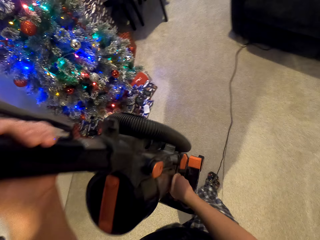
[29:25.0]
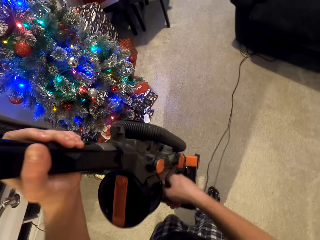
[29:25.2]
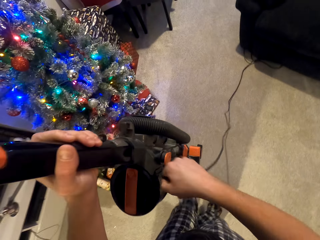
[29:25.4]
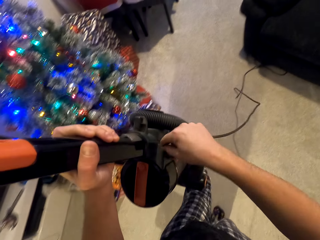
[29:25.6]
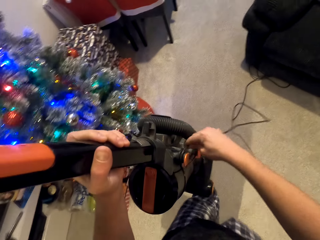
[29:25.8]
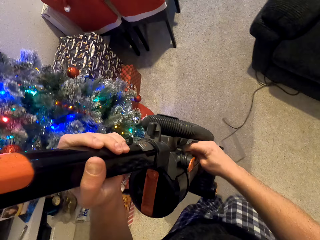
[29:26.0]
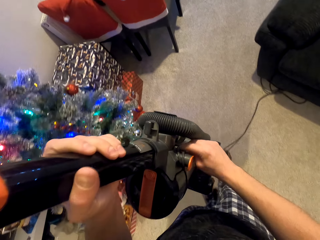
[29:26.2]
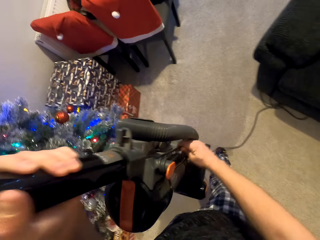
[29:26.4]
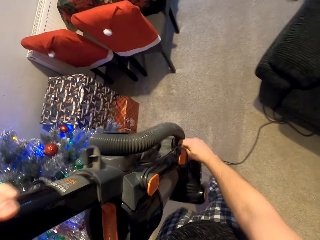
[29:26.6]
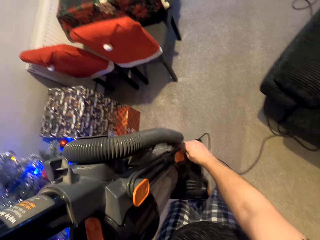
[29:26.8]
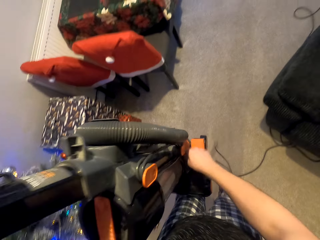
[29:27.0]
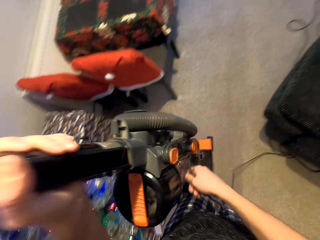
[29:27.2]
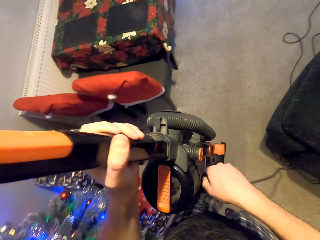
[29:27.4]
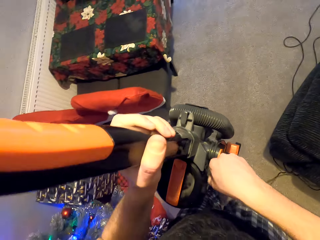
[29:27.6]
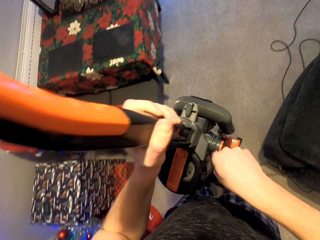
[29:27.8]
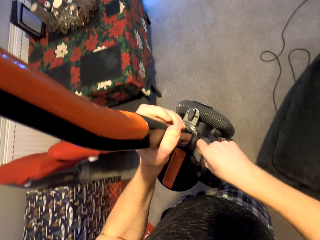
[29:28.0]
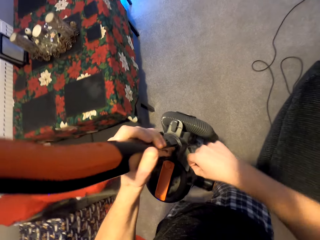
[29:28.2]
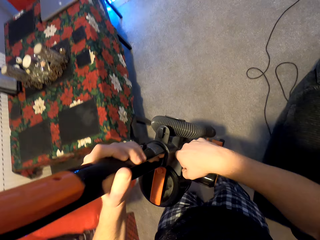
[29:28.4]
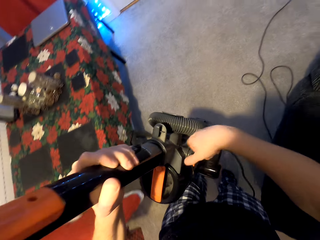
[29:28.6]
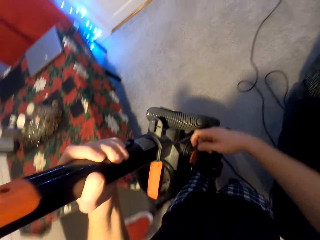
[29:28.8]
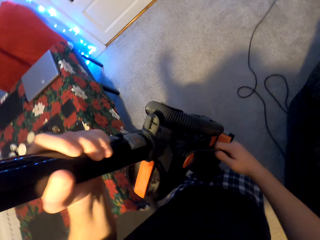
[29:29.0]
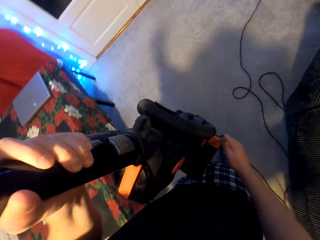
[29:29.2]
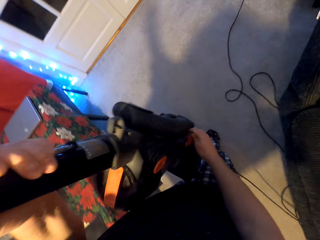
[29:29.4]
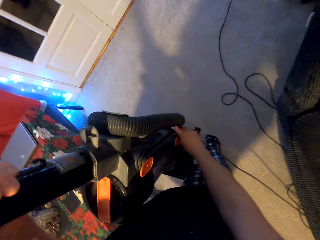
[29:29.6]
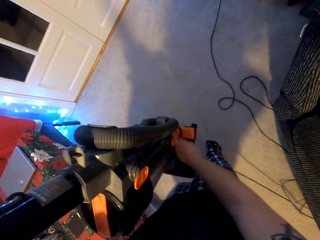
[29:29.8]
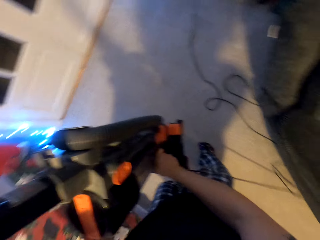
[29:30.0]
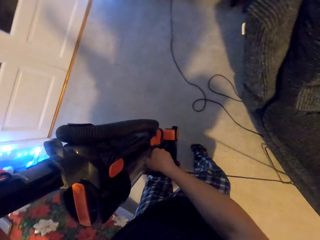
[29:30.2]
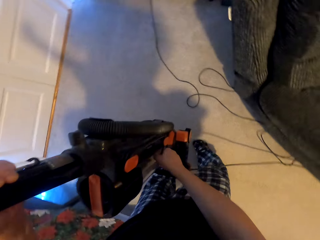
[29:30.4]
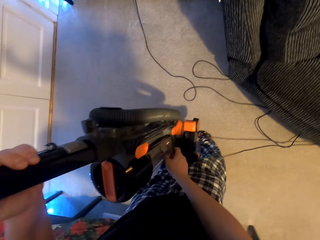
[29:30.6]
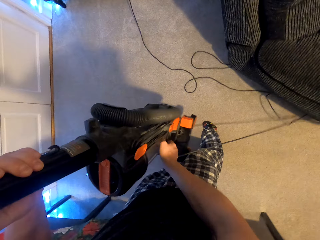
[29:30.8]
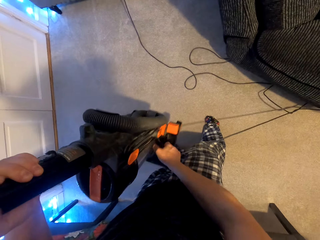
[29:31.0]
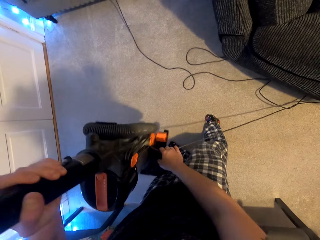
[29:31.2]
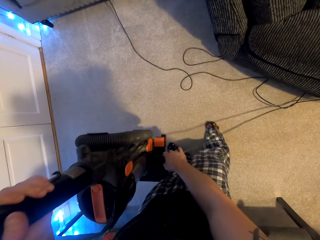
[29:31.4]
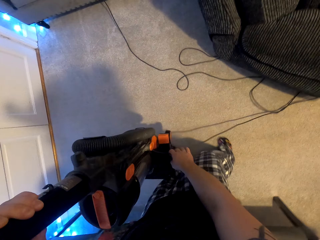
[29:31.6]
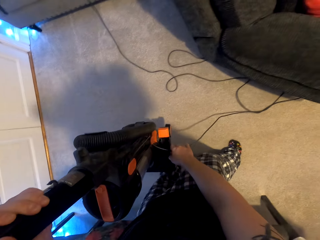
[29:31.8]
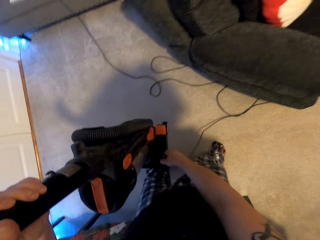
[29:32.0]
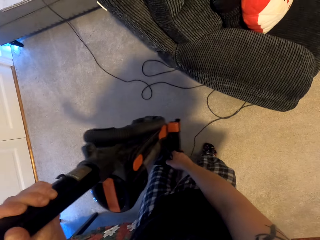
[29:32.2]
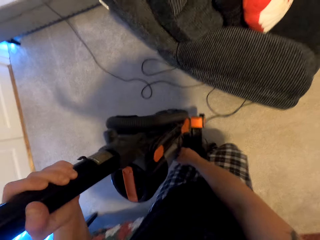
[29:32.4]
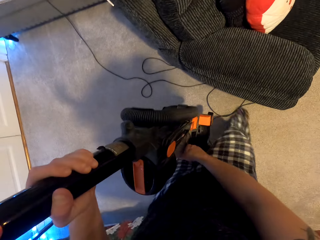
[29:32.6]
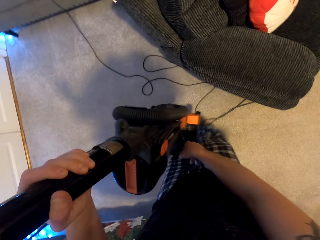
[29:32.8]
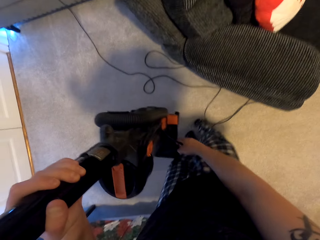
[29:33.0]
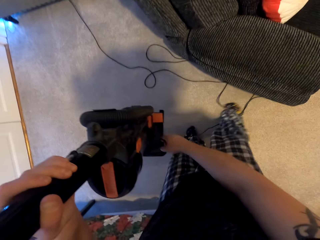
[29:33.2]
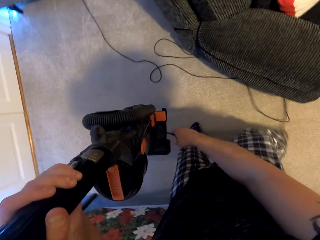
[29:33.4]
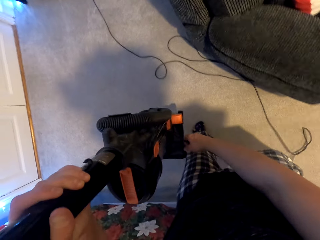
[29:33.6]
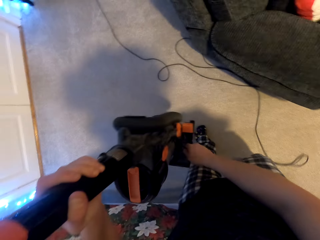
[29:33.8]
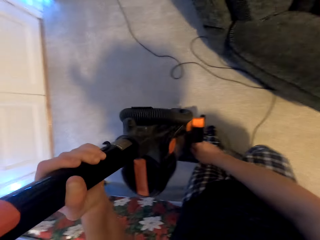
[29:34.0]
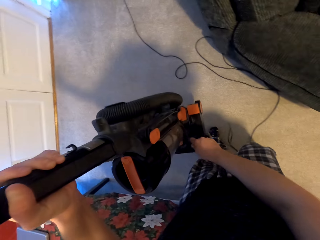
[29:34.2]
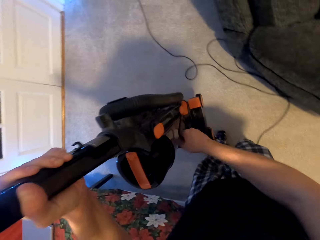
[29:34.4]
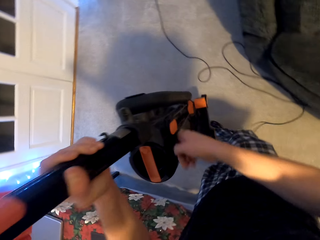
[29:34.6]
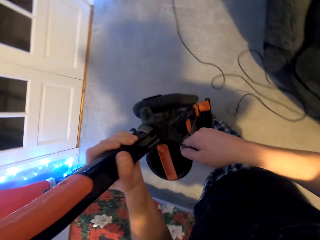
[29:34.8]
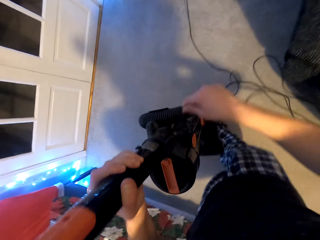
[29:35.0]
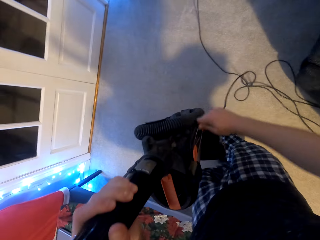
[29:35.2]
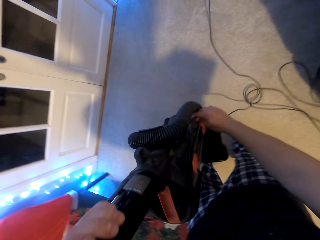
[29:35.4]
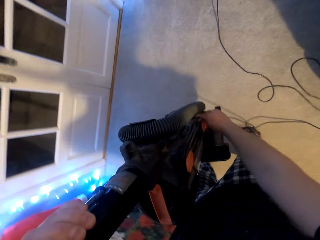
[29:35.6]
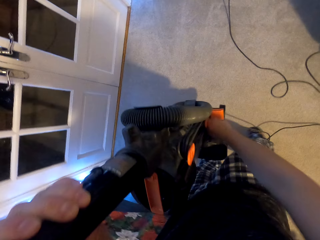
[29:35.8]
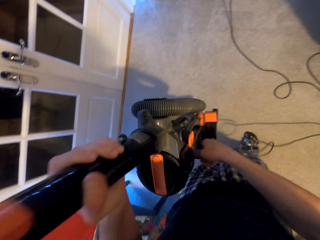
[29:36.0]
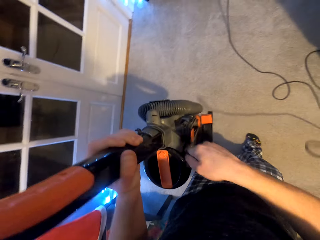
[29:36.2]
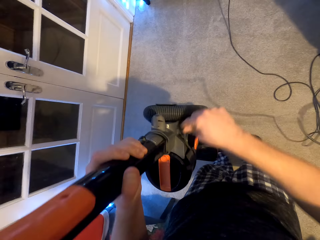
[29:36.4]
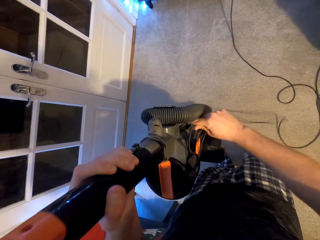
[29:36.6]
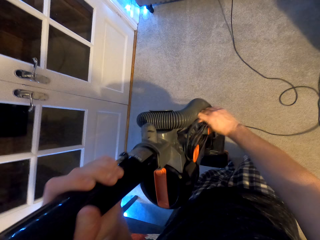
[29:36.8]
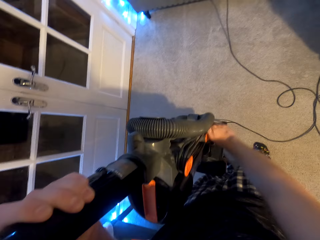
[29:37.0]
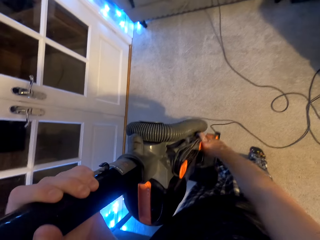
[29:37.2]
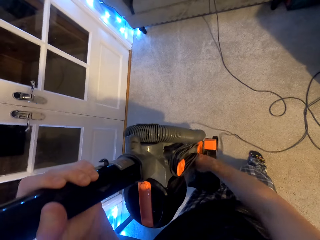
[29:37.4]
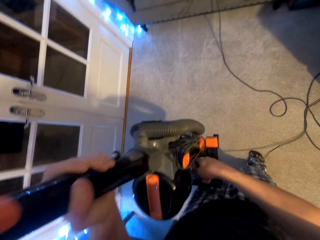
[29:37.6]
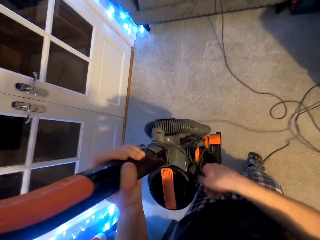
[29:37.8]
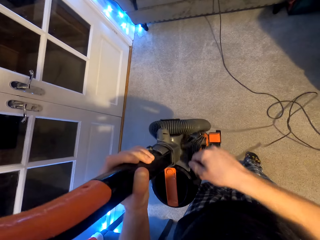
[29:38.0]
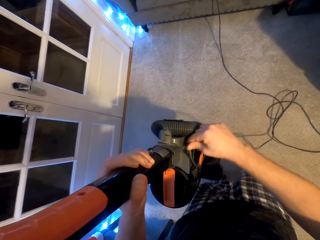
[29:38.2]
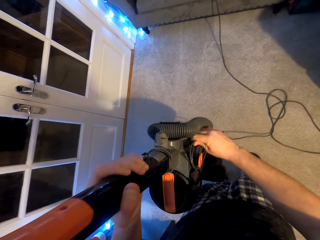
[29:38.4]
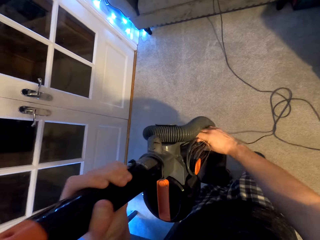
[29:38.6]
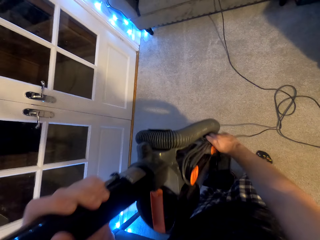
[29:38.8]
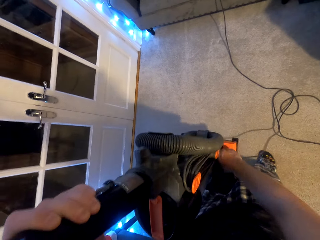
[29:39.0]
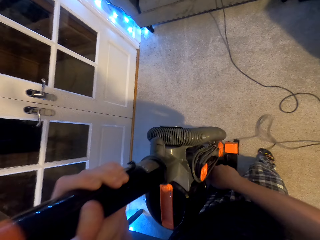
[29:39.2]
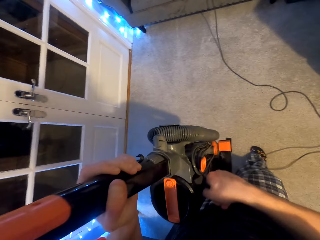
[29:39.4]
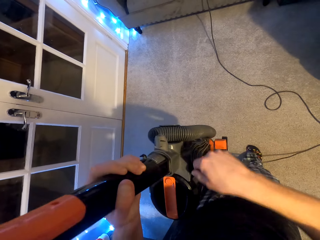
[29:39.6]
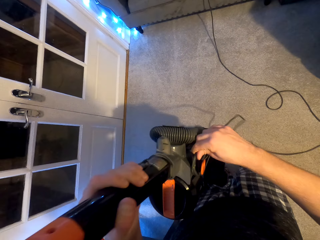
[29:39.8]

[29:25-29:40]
The camera wearer moves the vacuum cleaner. They carry the vacuum cleaner. They roll the cable to the vacuum cleaner. They hold the vacuum cleaner firmly. They fold the vacuum cleaner wire.

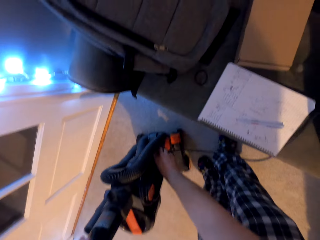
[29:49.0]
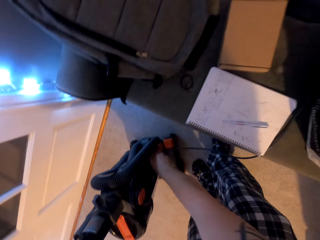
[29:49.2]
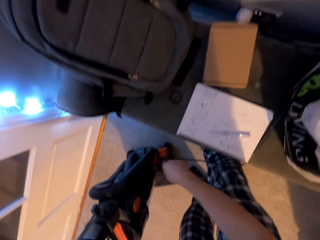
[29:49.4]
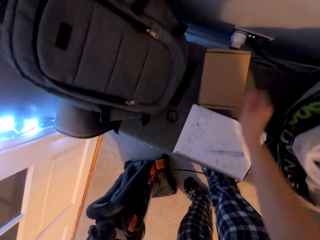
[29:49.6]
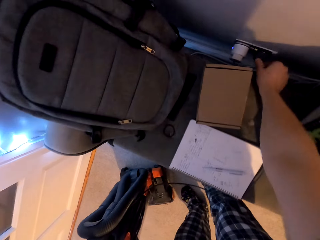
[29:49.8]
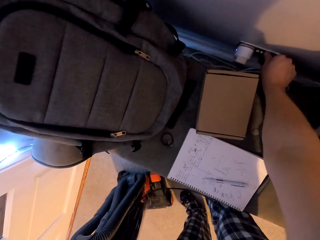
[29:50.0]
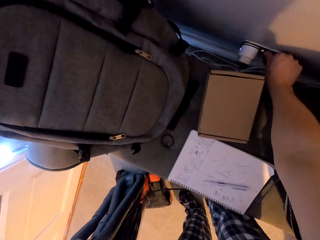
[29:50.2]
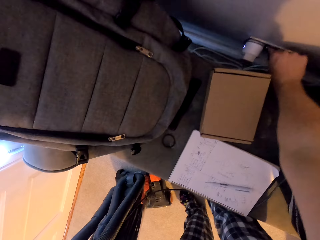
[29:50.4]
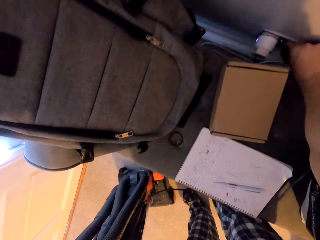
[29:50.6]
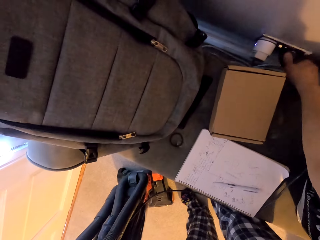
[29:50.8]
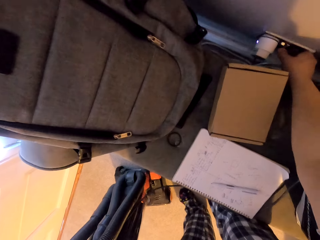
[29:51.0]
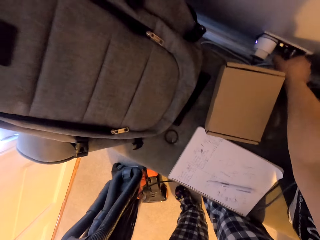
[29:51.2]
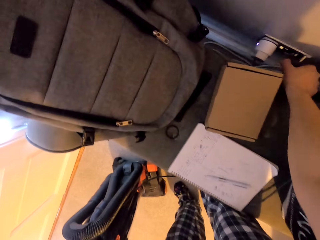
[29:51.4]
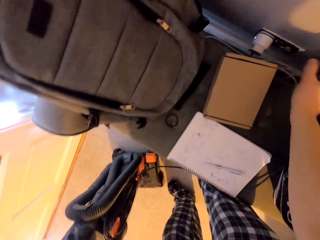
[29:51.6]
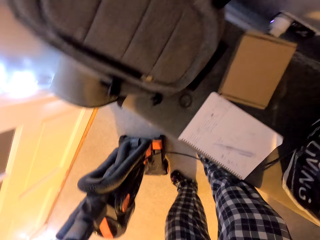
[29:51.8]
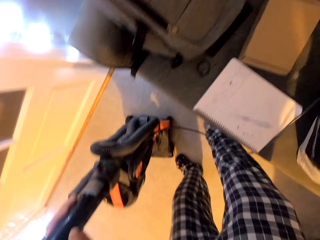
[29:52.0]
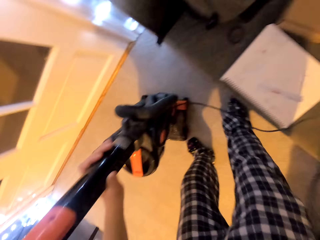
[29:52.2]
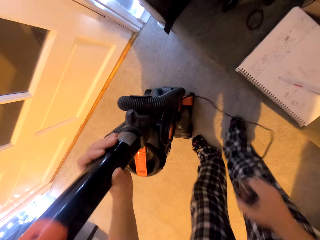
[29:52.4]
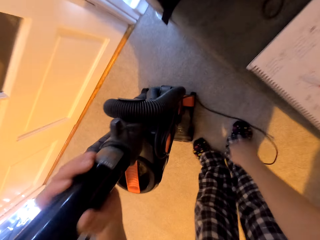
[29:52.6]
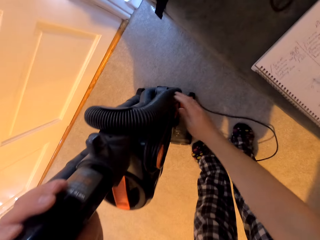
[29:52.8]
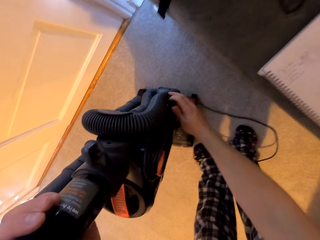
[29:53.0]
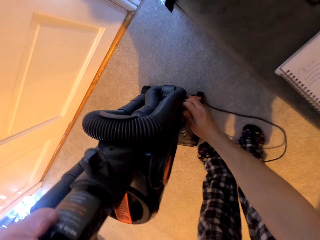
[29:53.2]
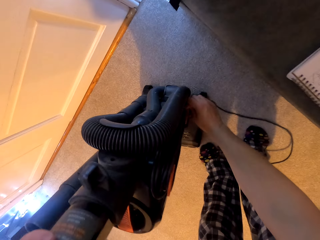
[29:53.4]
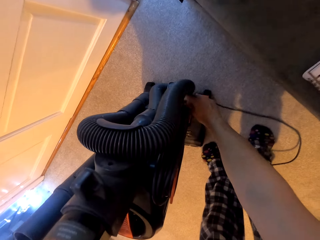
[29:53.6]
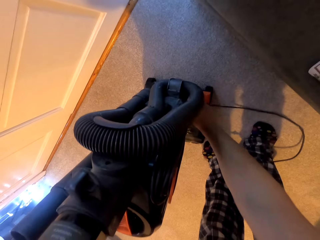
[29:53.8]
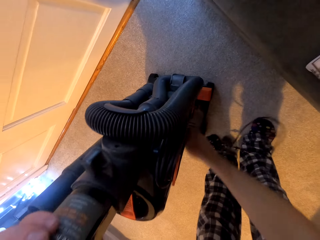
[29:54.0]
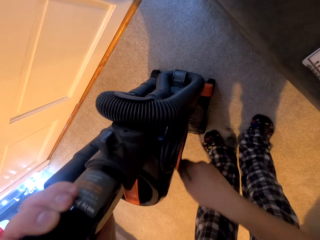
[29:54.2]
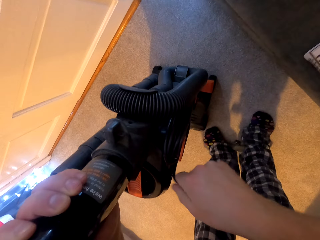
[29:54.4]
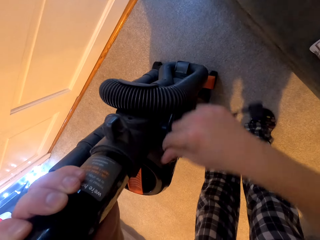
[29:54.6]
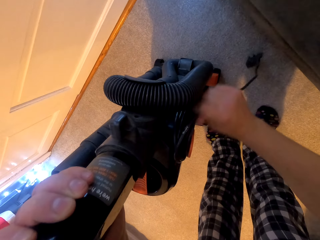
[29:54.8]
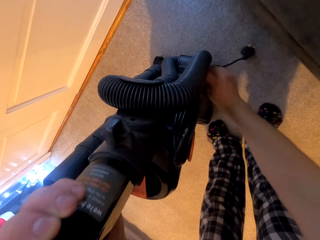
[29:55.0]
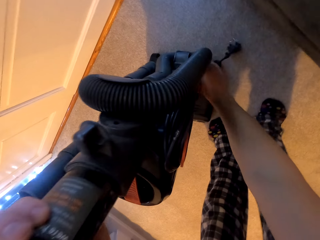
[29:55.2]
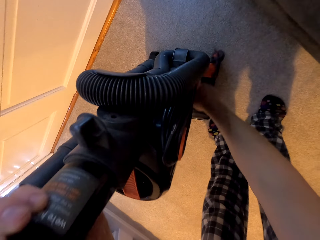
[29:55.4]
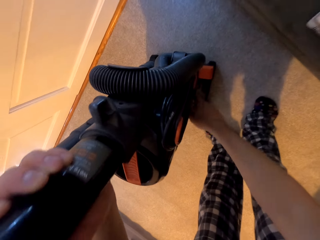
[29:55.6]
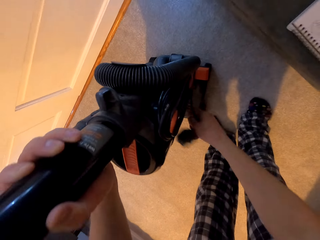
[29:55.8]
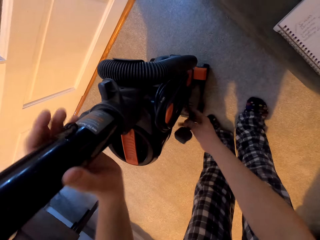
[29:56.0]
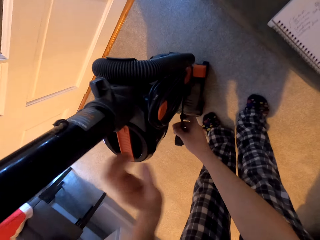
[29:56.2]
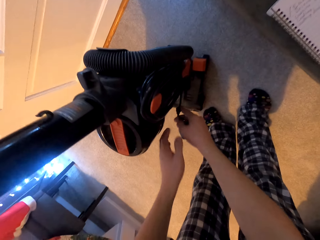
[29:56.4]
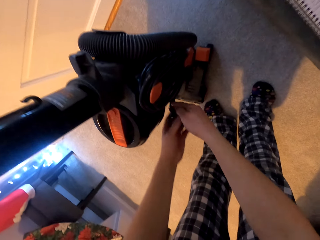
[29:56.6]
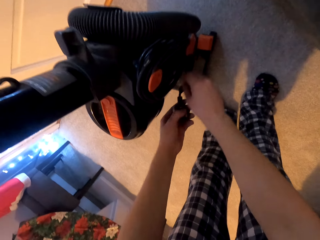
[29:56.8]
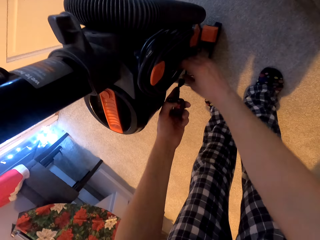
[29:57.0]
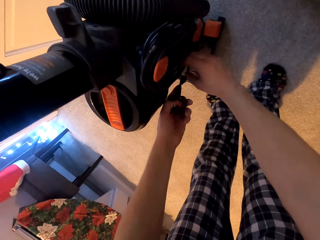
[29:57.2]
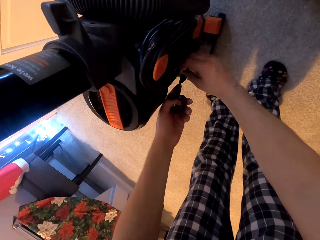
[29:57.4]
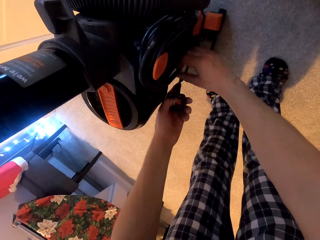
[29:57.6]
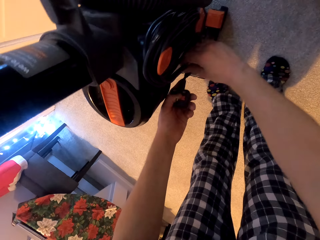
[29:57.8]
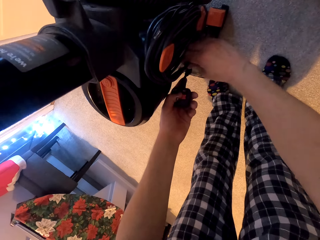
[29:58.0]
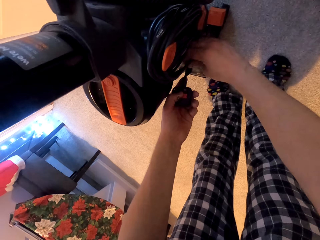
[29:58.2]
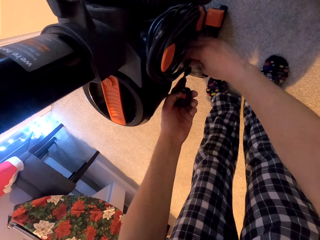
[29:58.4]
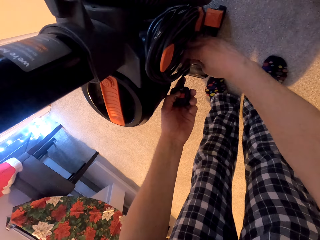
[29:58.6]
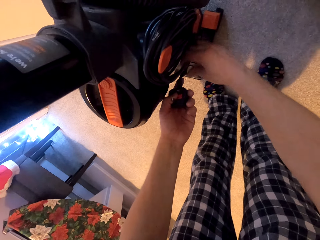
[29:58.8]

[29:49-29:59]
The camera wearer puts his hand on the socket. He switches off the socket. He removes the vacuum cleaner plug from the socket. He holds the wire. He puts the plug to the vacuum cleaner. He folds the wire on the vacuum cleaner. He holds the plug with both hands. He closes something.
